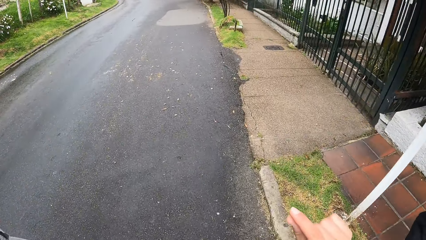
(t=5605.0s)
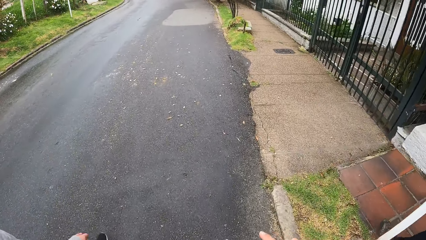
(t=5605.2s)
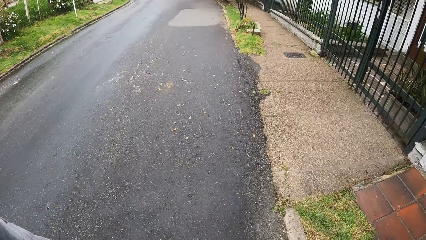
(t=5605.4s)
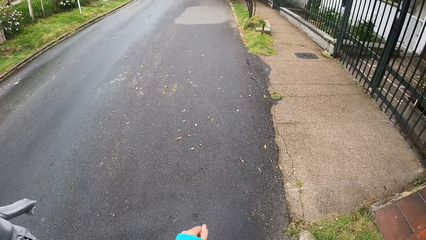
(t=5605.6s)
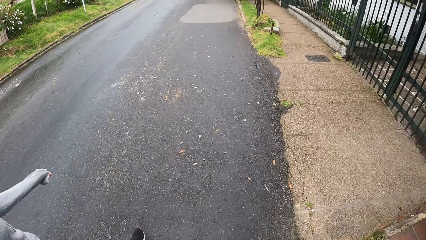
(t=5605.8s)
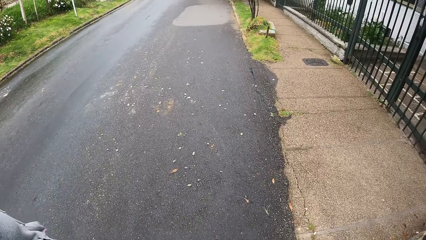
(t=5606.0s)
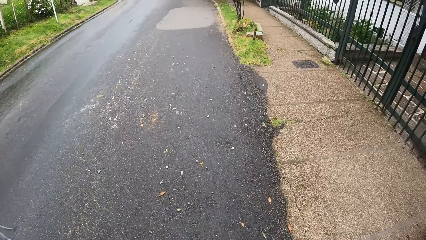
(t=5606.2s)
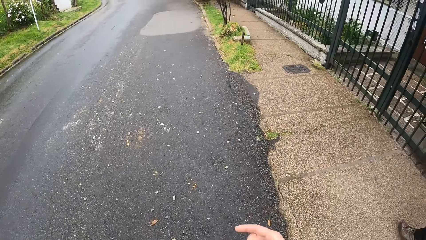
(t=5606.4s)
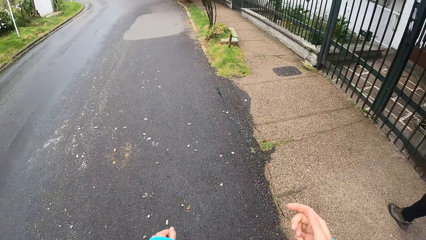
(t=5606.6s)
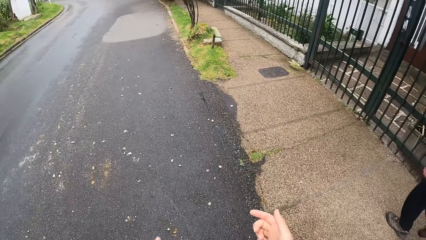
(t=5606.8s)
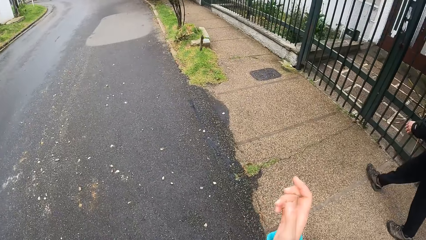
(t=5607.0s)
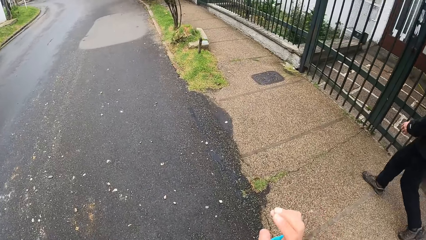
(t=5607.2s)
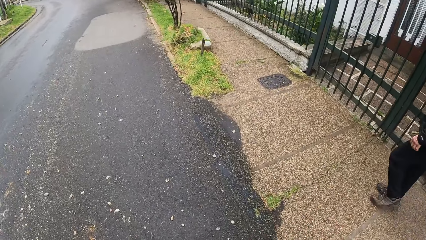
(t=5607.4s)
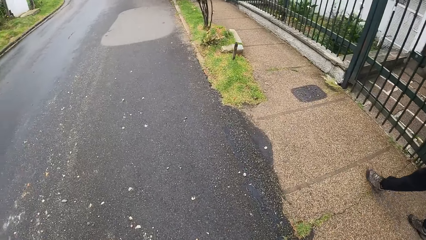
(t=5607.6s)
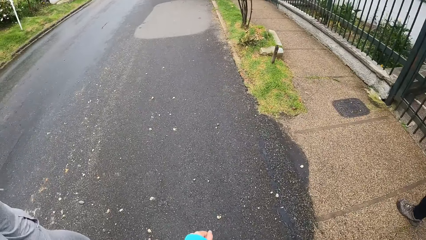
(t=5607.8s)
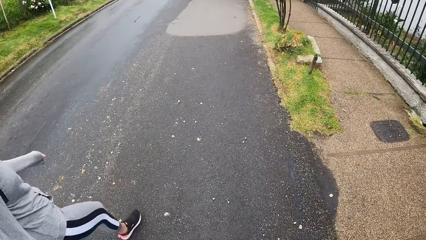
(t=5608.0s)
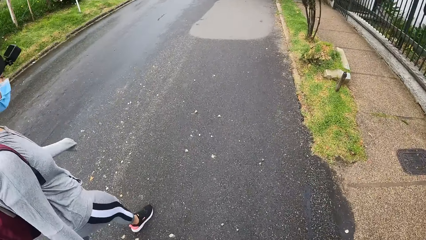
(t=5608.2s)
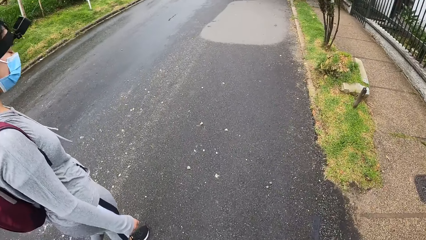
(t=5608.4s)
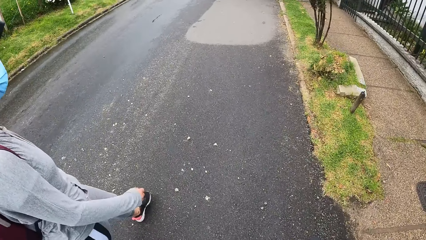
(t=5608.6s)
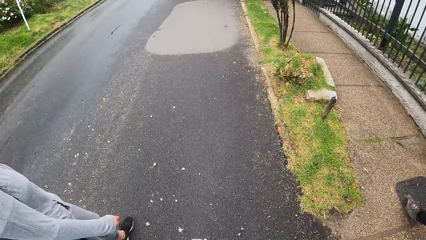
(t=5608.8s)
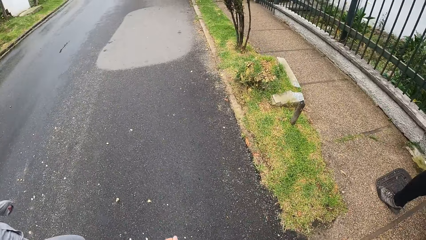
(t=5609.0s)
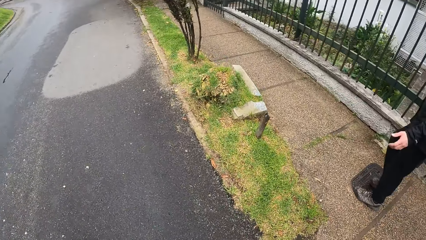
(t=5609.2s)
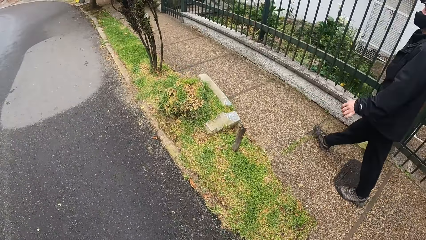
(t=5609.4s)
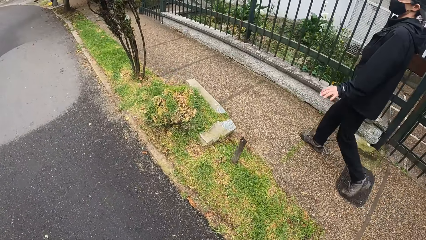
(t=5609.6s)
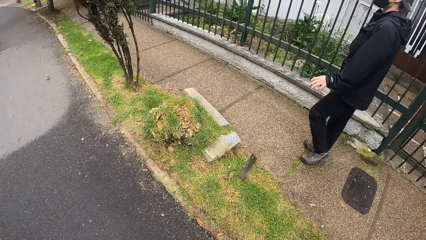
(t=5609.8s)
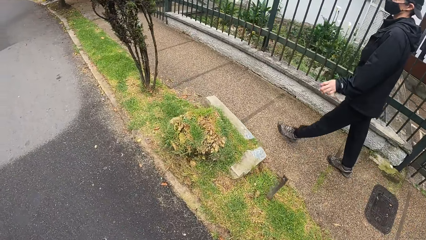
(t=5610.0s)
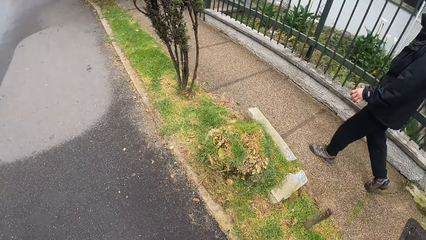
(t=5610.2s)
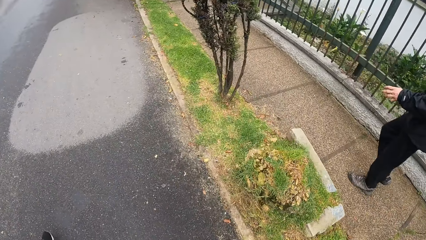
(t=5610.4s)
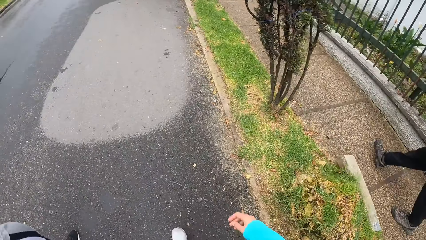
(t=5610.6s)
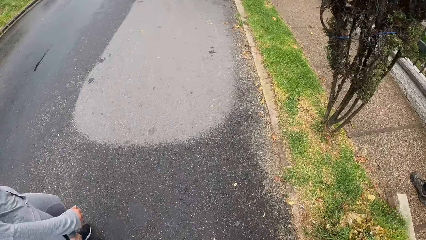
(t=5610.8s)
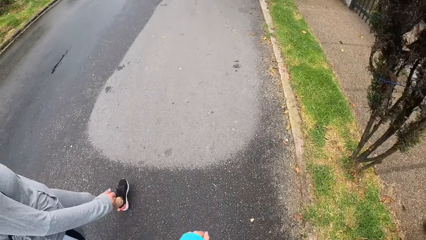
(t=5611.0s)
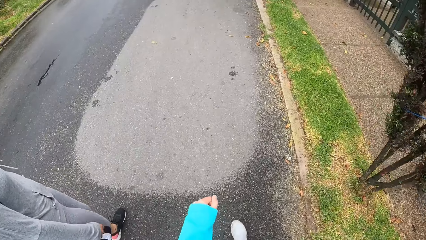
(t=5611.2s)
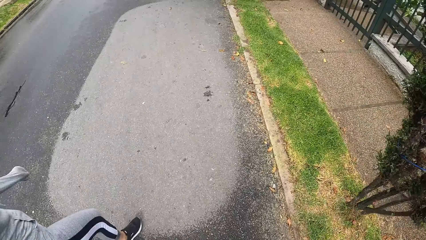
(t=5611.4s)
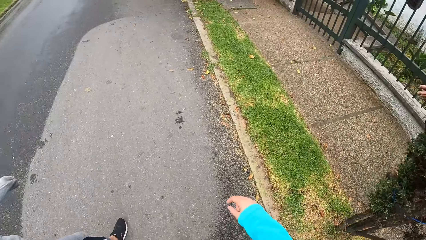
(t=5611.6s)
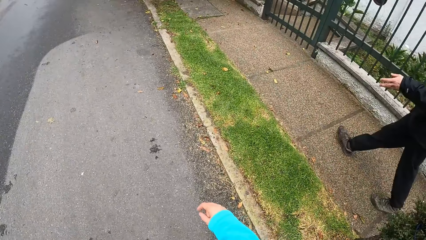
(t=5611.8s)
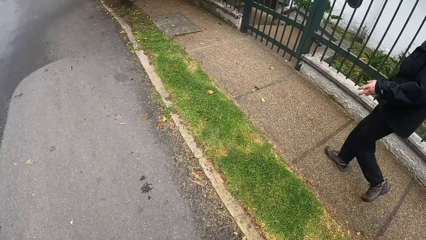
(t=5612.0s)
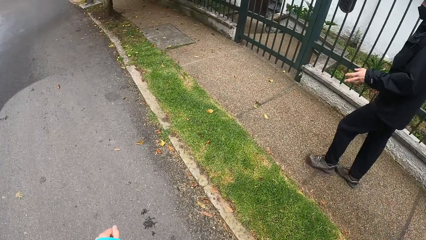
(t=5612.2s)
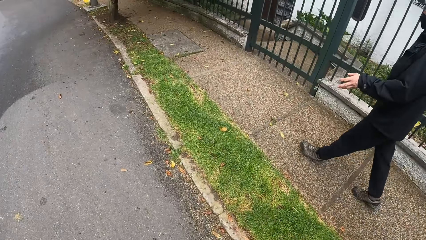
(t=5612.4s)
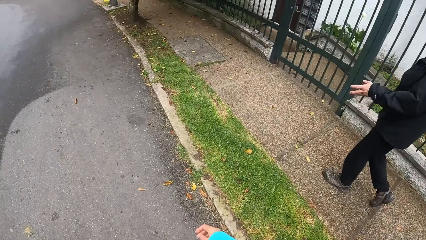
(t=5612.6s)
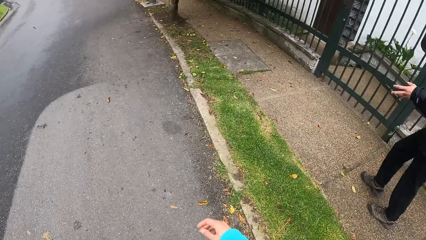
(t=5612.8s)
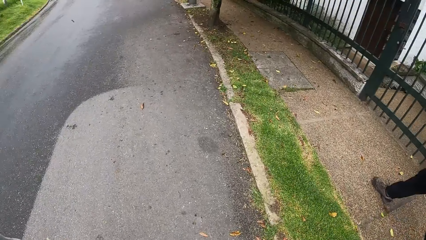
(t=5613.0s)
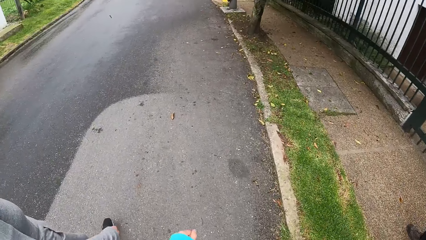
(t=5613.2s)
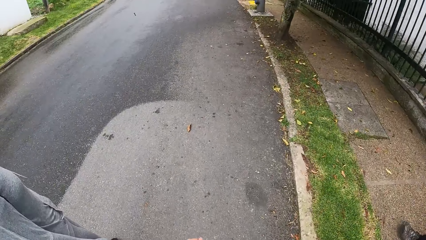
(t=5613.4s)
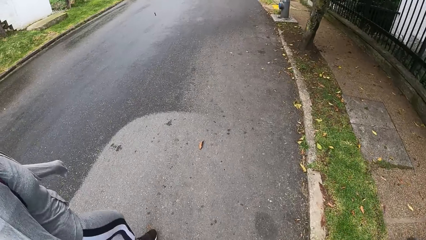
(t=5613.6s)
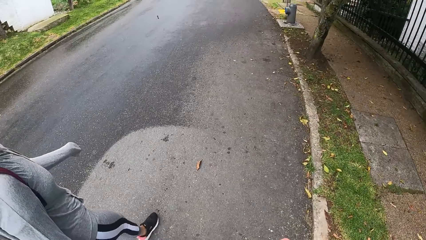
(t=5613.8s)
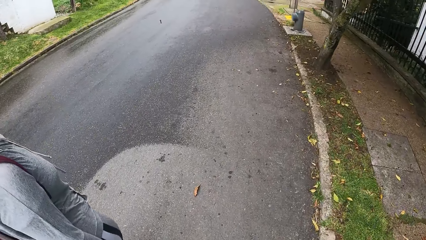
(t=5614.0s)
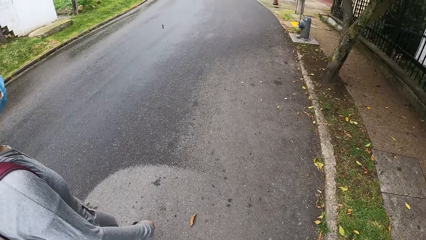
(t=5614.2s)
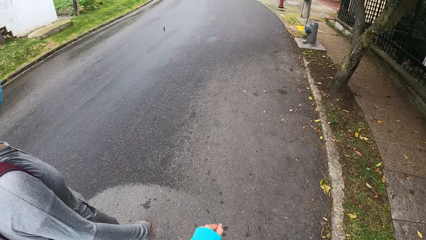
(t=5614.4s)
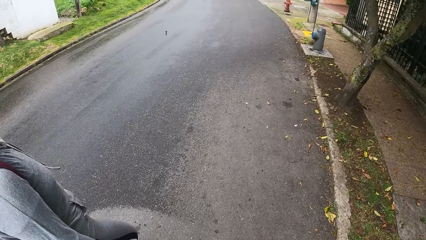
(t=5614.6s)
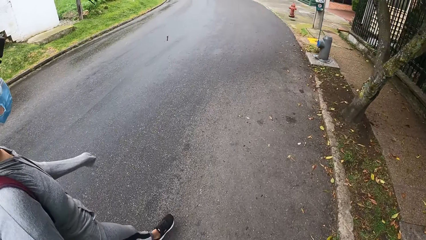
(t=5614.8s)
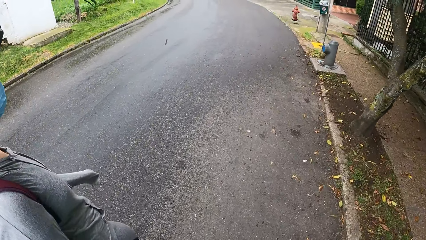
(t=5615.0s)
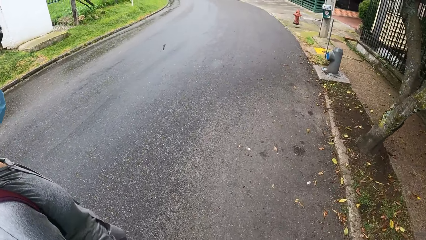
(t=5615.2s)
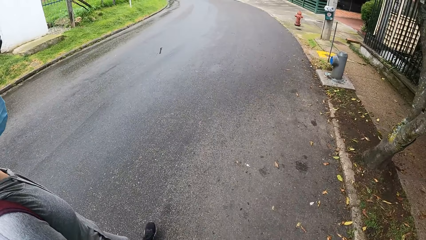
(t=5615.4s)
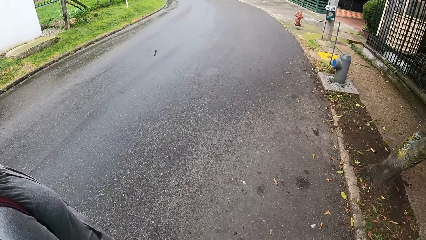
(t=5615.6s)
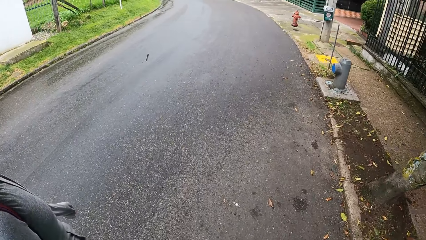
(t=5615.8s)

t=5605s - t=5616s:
A man moves his hand. The camera wearer walks around.

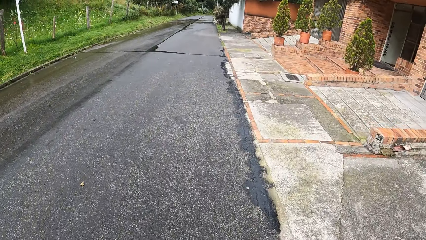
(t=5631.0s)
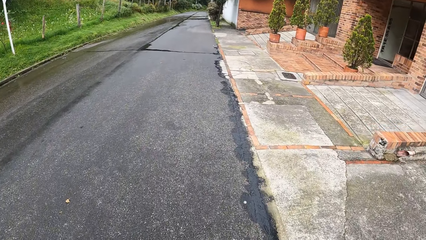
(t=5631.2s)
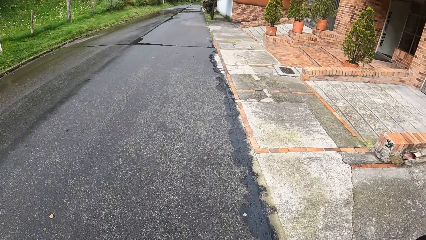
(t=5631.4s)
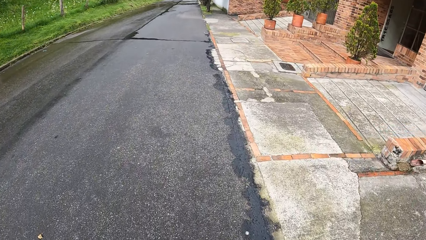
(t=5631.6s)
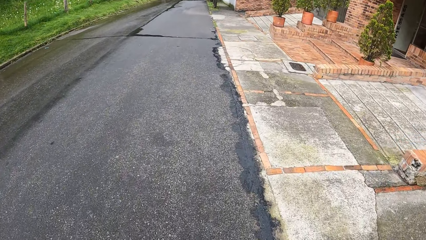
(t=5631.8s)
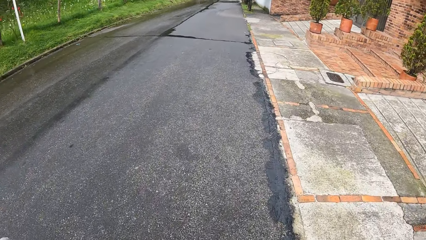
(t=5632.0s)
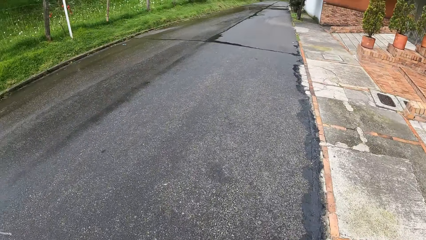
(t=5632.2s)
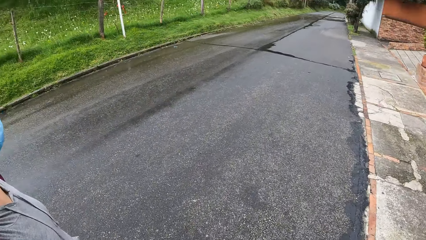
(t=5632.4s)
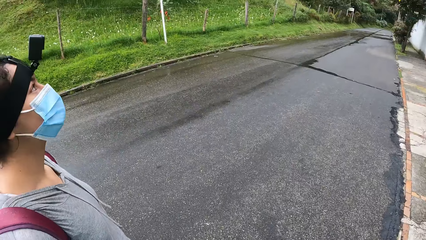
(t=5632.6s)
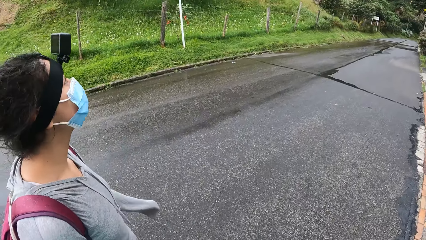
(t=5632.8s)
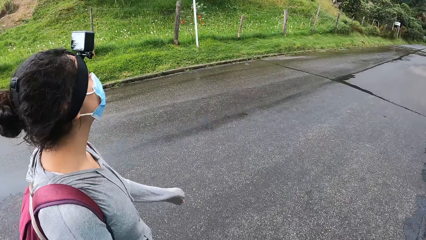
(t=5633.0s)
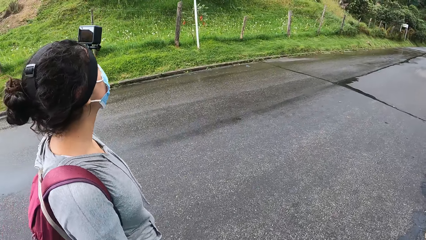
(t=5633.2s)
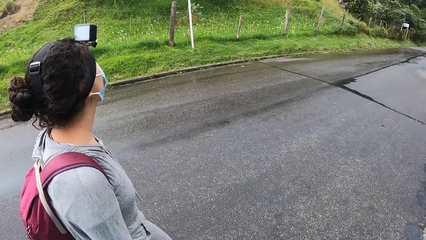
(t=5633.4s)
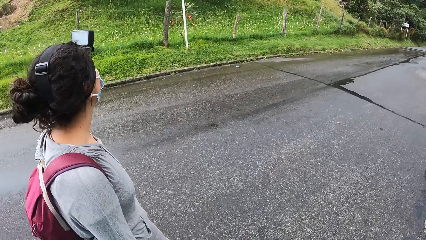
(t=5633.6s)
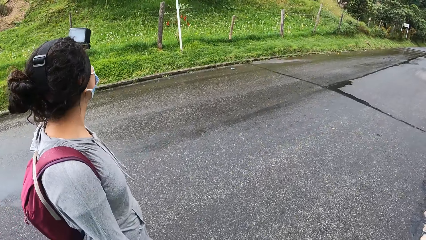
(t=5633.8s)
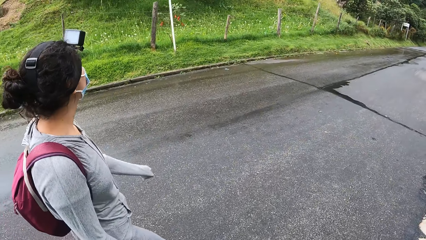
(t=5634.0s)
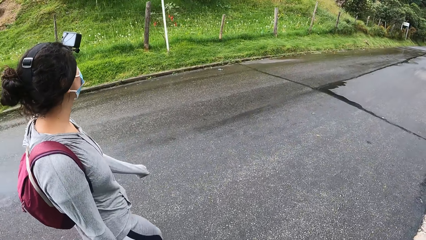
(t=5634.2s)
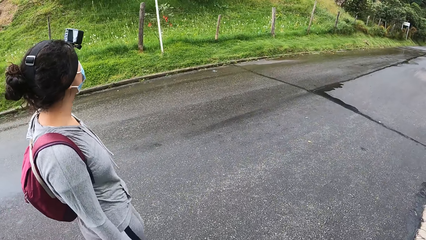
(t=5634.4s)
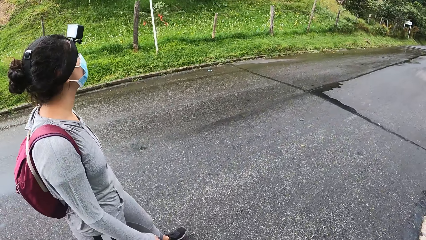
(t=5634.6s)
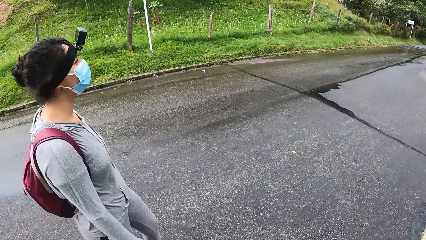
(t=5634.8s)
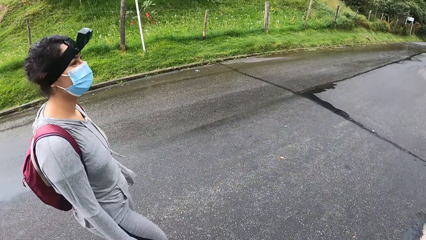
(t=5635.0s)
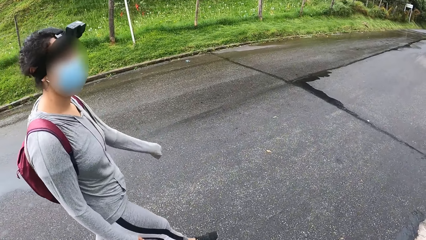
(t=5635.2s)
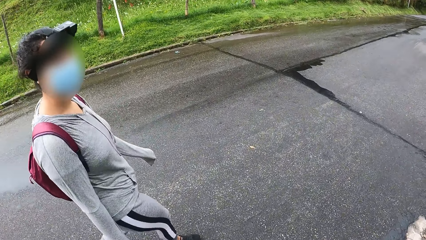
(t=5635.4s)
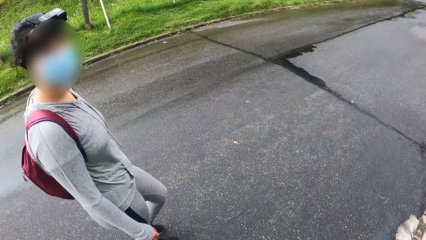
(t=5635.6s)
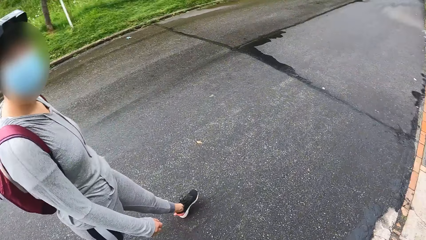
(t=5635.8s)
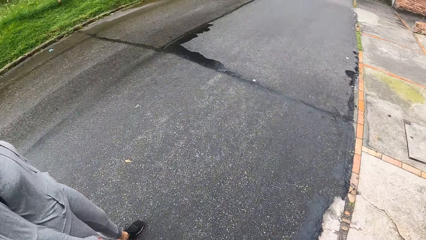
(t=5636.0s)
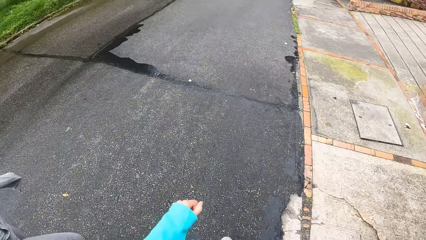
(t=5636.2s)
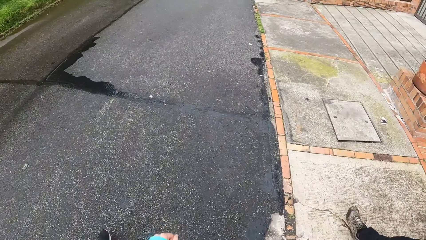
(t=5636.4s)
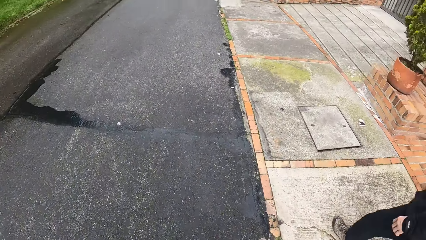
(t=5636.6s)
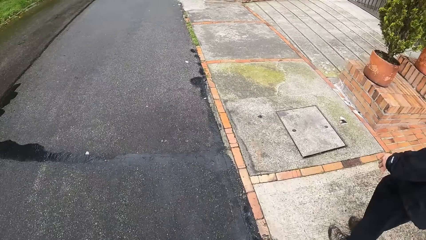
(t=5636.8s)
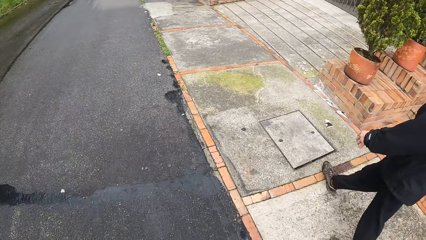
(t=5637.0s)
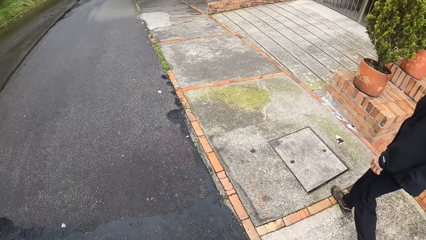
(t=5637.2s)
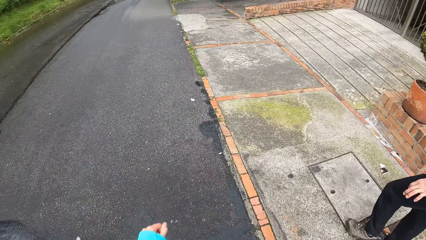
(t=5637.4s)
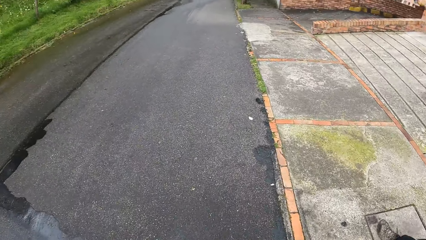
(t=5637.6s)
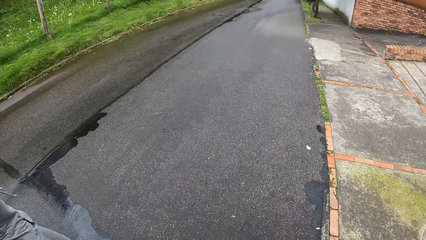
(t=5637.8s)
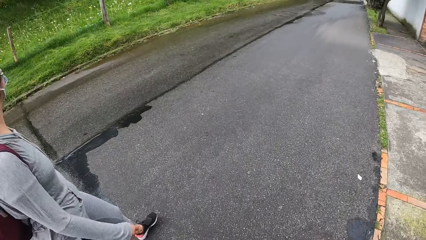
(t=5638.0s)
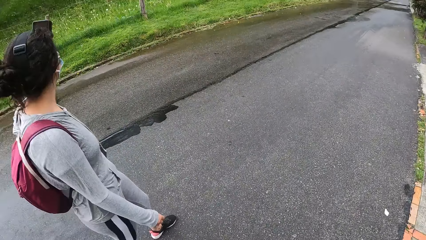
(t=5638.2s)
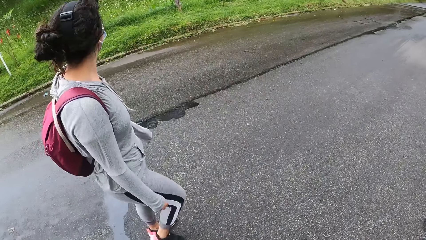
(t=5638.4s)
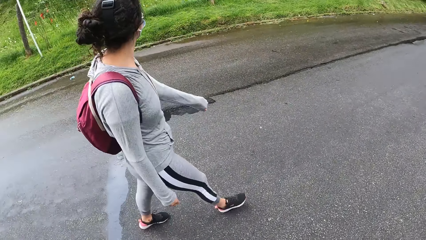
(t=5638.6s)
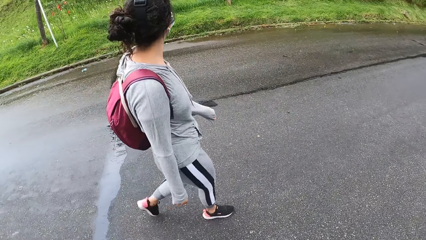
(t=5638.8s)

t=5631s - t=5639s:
A woman looks around. The camera wearer stares around.
